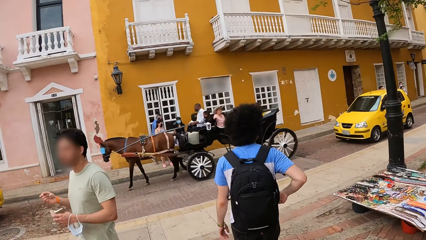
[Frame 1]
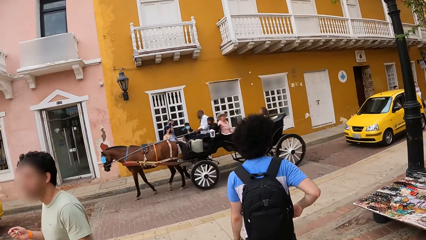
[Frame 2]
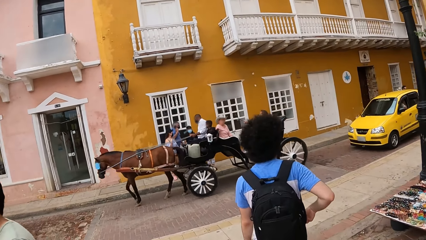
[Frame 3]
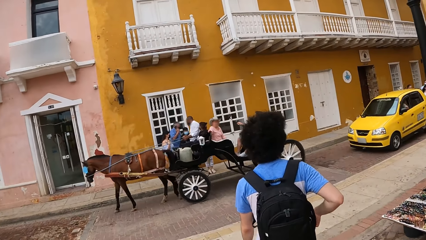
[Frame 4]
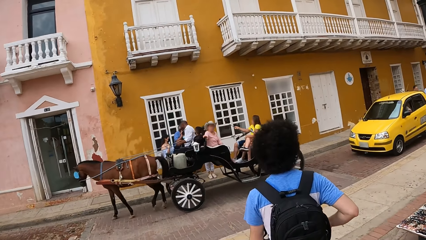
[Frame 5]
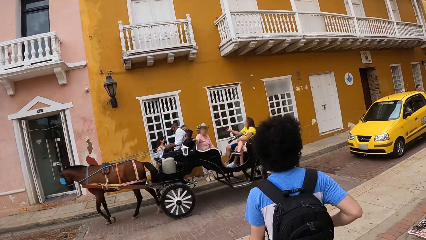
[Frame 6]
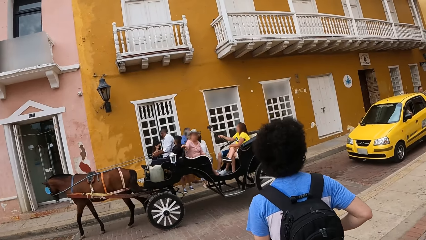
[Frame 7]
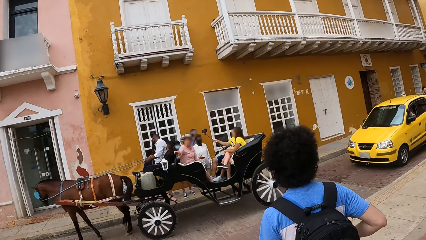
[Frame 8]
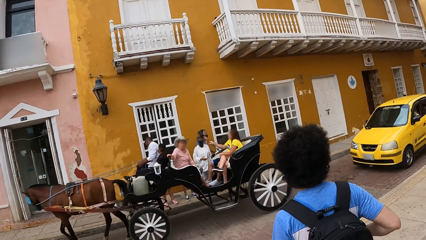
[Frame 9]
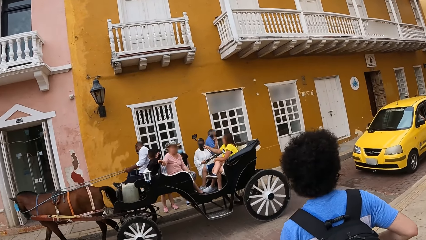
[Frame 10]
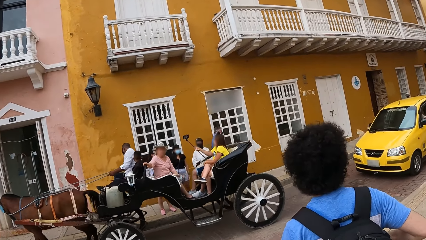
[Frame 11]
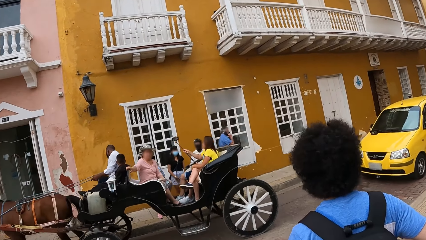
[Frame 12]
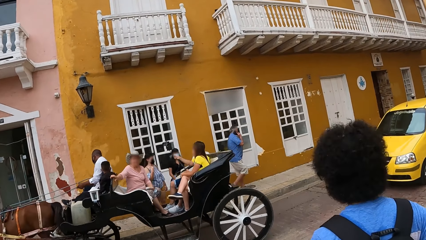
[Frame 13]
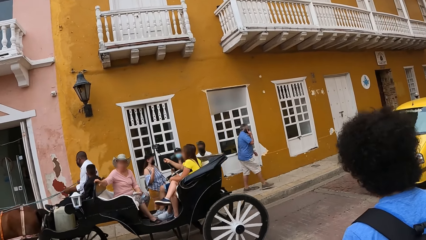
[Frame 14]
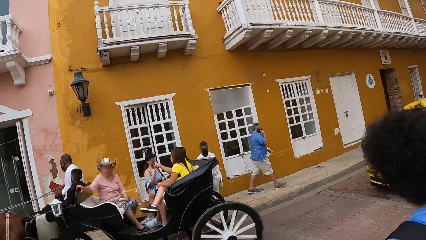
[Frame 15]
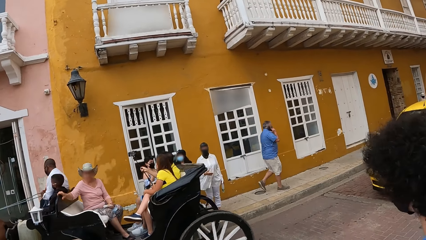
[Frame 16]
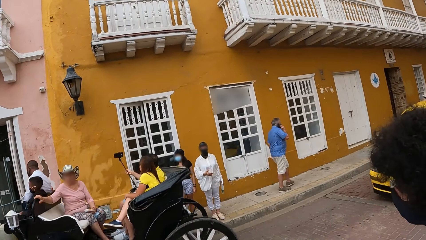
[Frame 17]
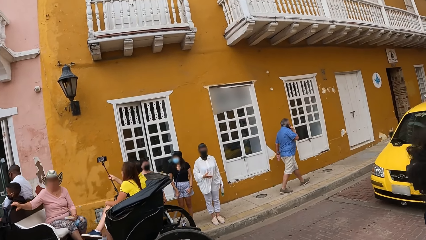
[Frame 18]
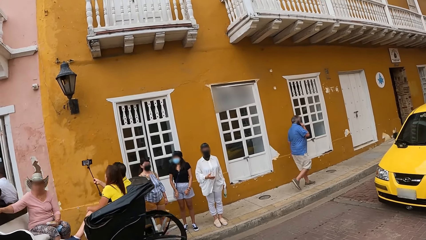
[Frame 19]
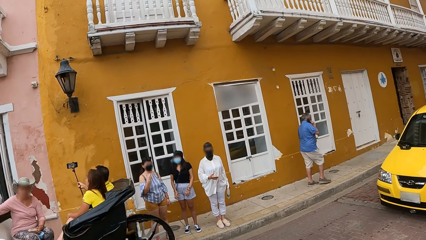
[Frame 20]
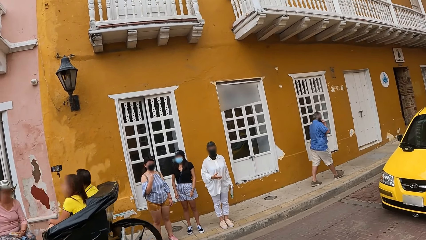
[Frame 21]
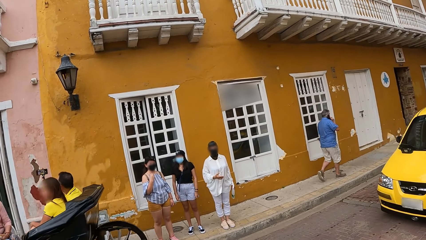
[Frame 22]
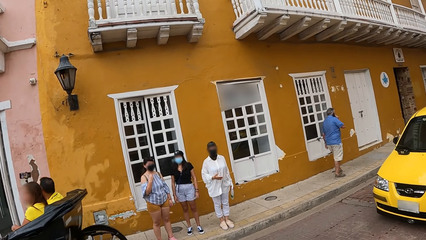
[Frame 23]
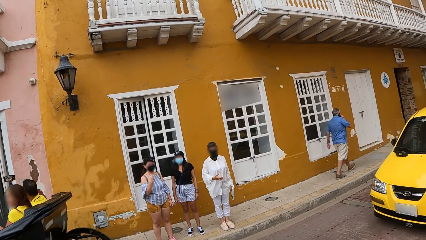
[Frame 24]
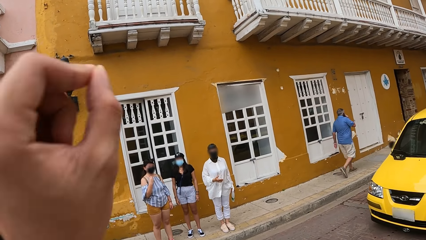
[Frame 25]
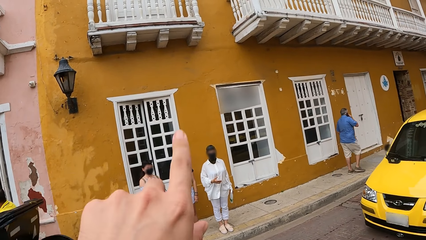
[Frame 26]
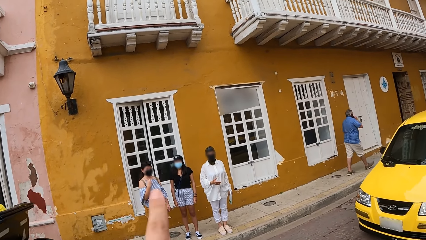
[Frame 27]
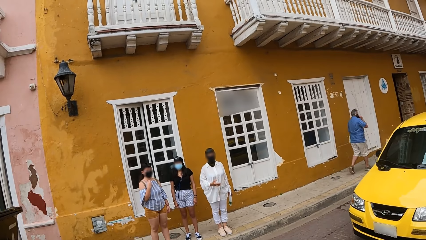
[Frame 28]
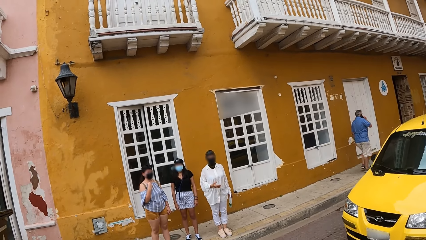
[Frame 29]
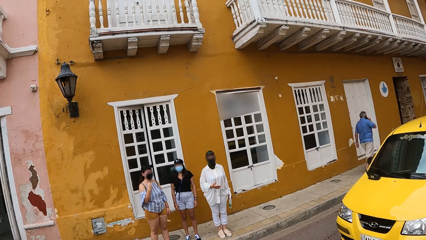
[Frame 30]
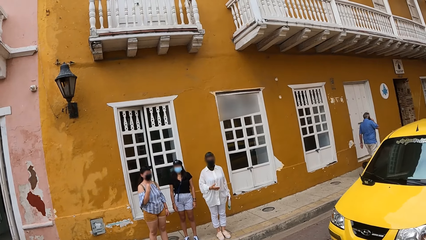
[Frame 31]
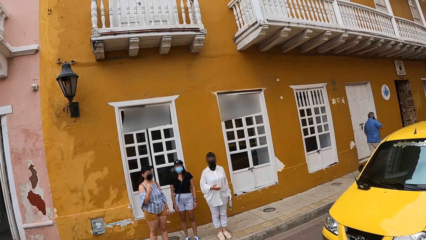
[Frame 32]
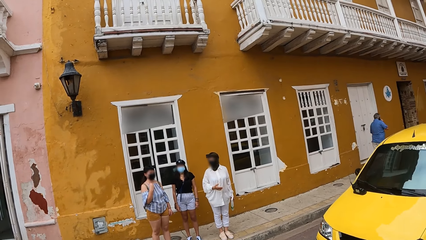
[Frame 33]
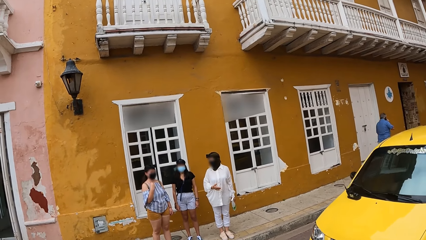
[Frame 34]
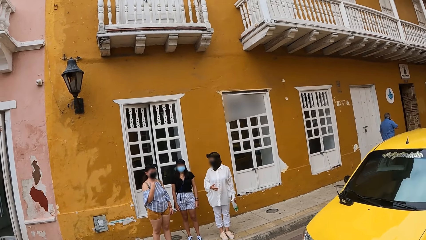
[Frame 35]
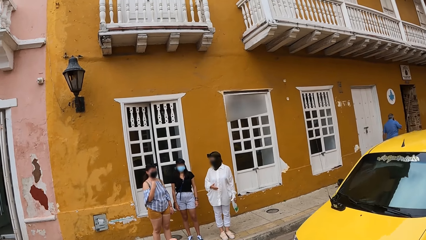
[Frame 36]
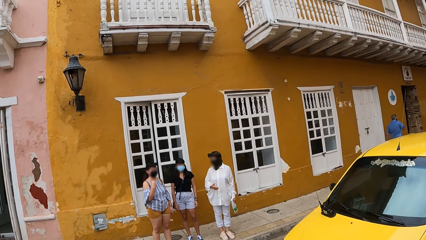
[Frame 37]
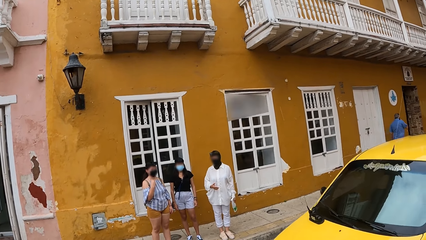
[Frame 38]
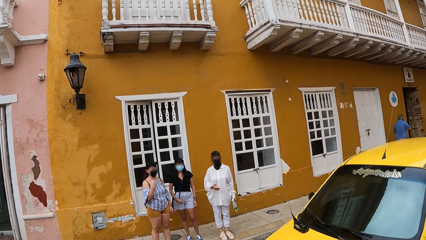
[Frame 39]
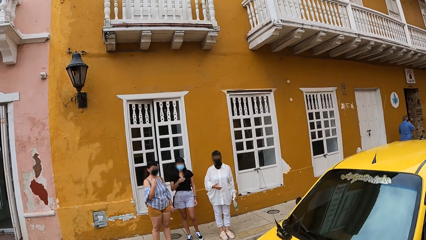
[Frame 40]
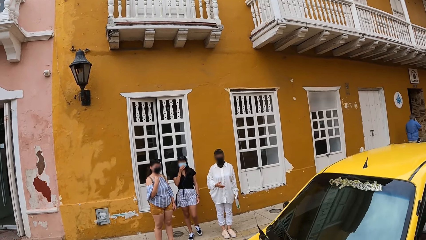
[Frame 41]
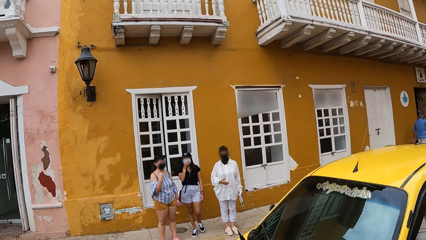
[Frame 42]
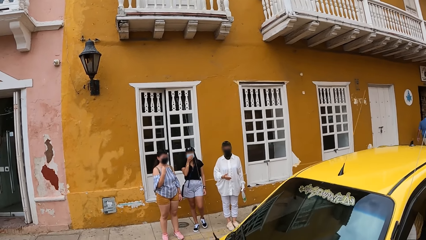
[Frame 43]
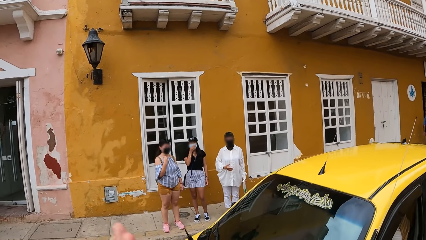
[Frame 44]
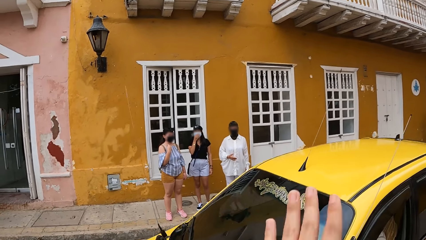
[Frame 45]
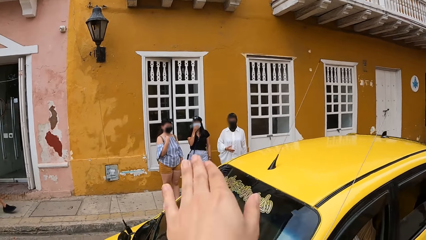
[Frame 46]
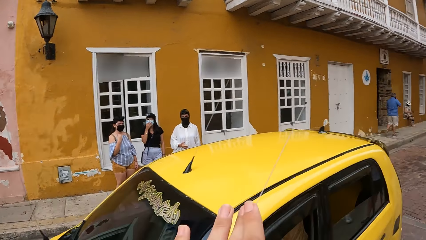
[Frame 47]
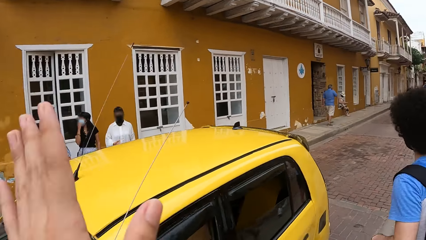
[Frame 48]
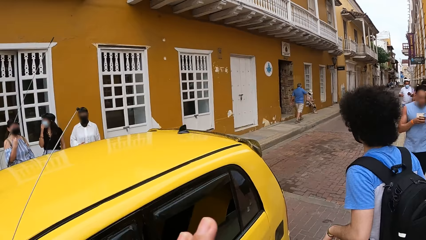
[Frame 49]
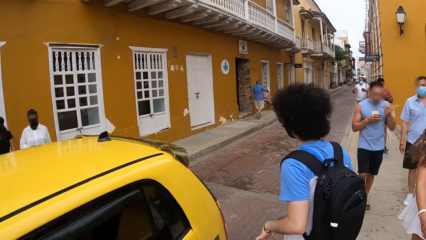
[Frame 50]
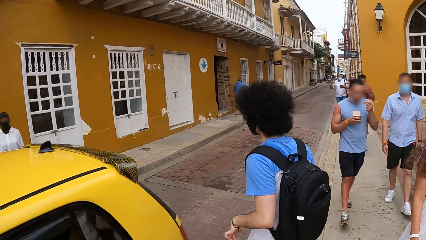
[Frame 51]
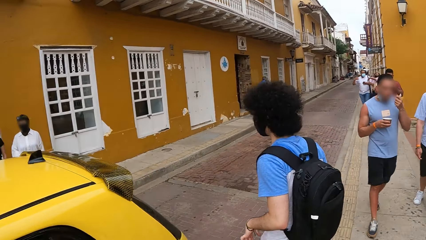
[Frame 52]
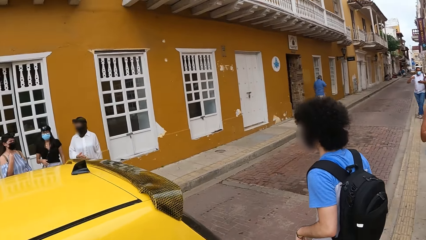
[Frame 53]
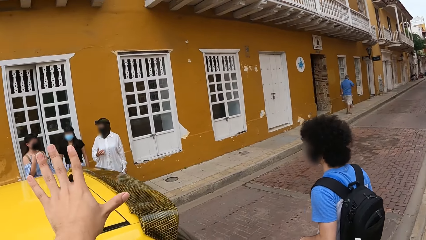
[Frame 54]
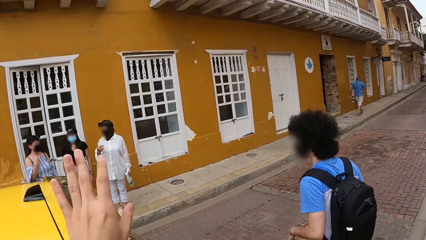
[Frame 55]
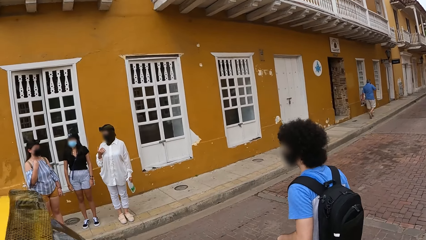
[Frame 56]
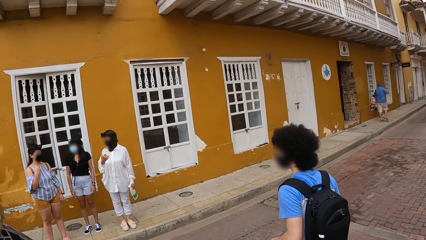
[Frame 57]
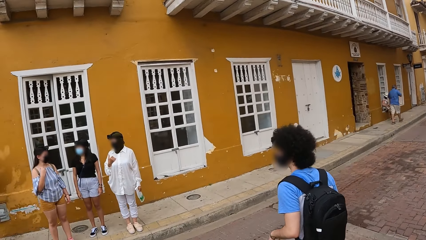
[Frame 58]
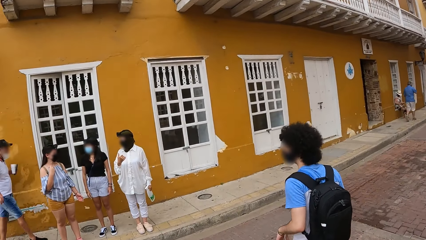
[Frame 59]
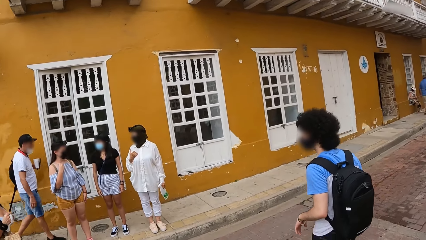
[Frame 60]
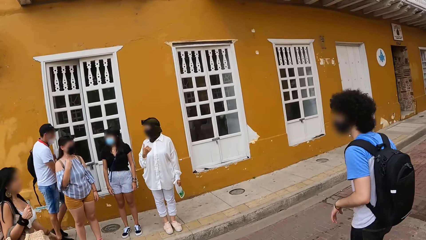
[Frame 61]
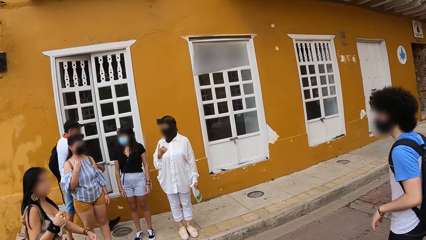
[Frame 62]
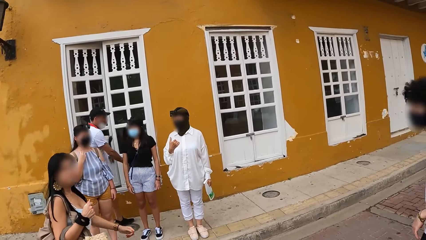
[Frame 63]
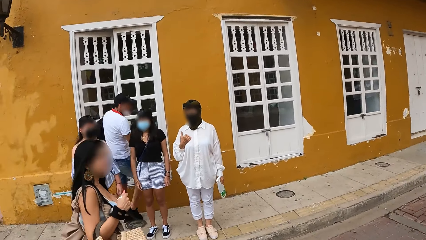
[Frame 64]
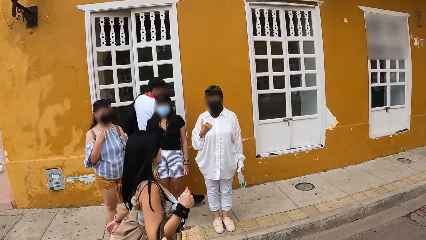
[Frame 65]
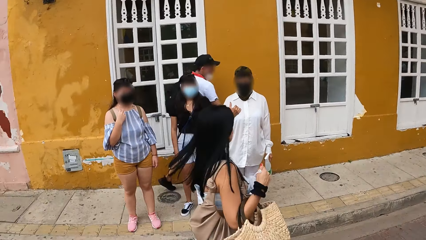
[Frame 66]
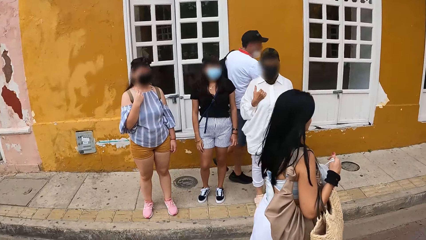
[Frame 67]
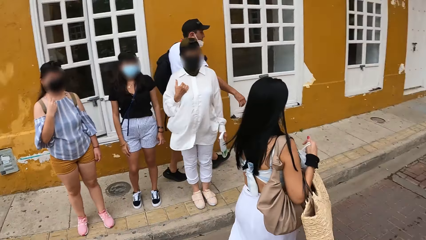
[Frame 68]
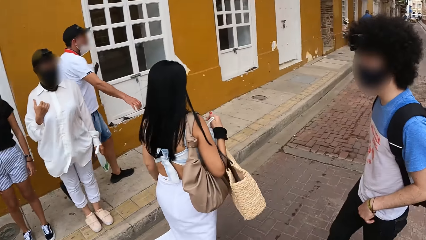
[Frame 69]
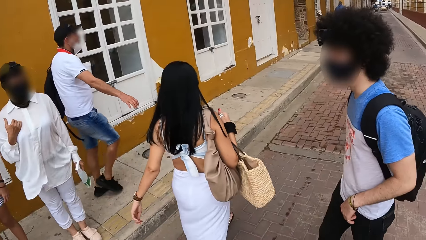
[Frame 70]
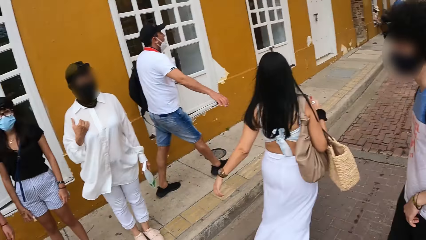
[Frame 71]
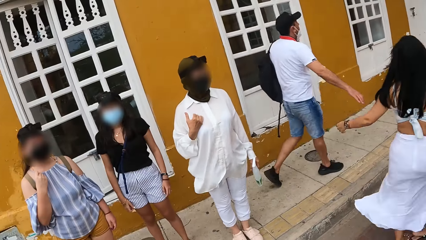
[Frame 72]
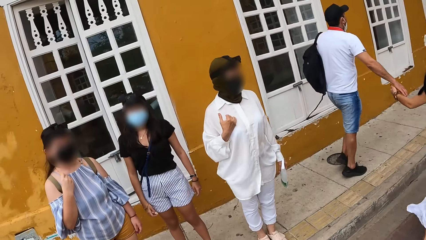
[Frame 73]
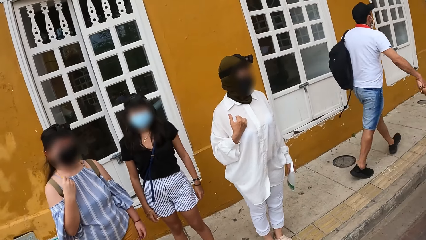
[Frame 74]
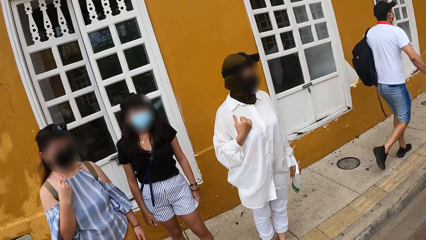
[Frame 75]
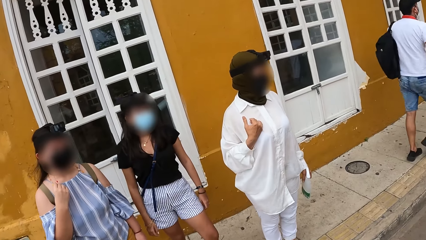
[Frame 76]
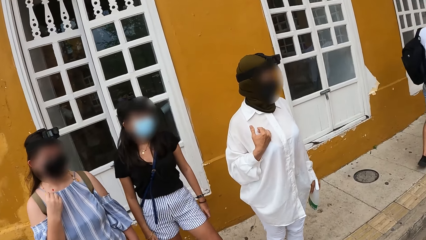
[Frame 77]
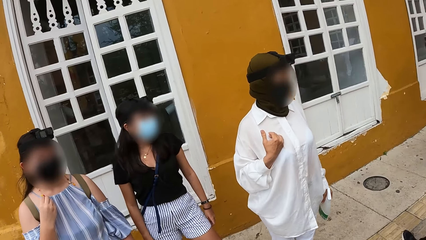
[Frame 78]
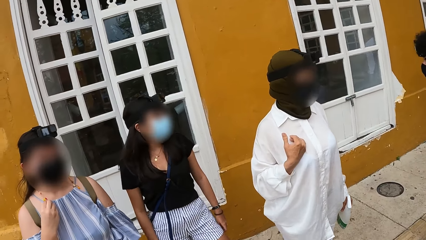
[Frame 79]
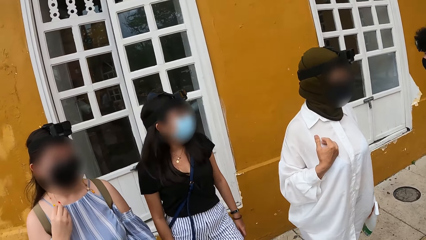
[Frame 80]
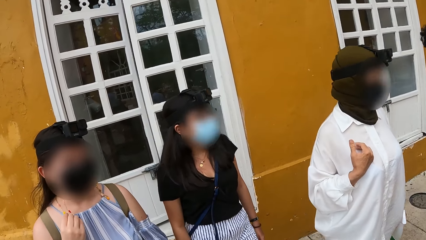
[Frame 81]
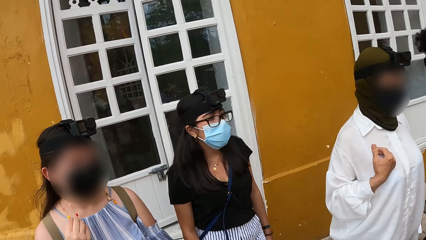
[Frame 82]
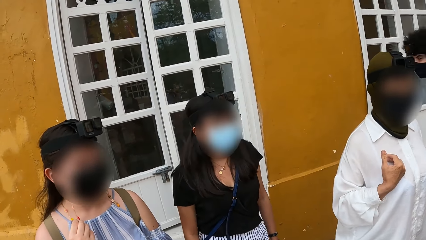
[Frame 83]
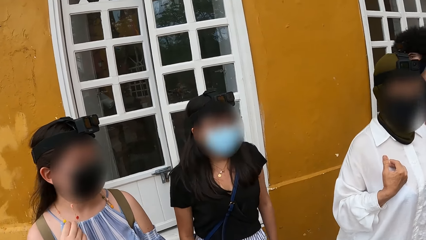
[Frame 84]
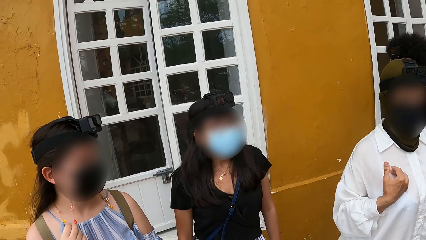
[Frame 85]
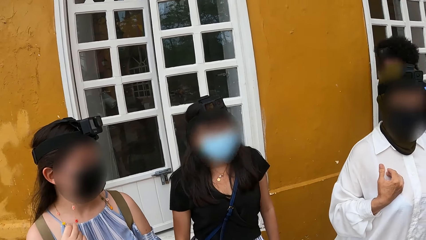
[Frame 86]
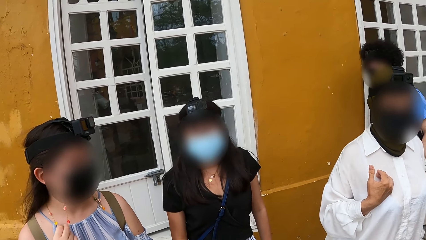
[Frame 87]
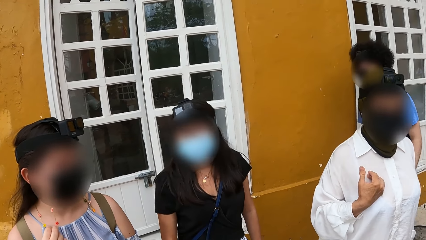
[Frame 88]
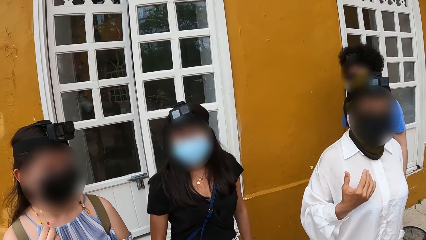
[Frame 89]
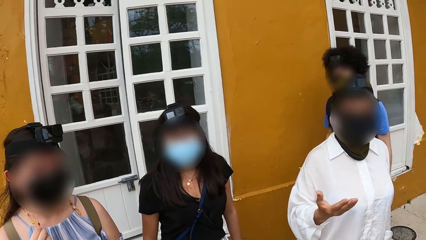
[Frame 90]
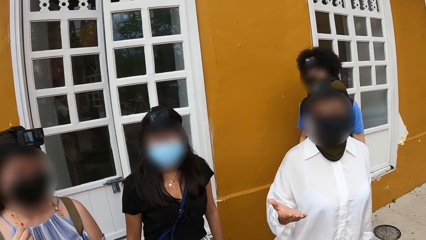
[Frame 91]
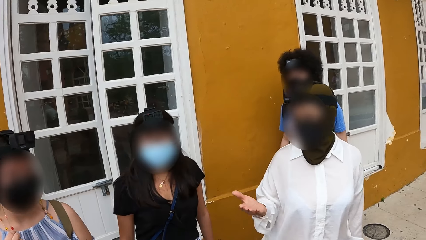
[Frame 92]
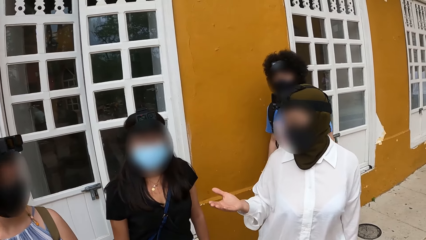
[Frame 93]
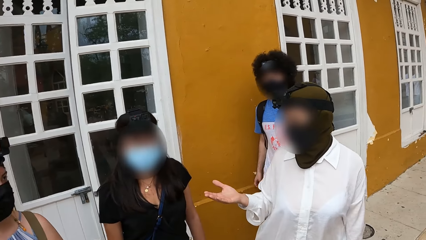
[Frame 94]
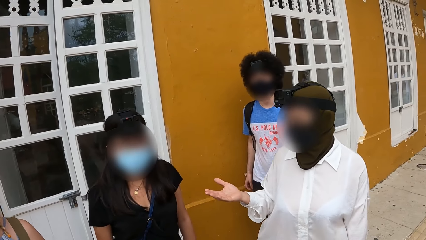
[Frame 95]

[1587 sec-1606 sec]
The camera wearer raises the left hand. They move the left hand. They demonstrate with the left hand. They cross the road.
